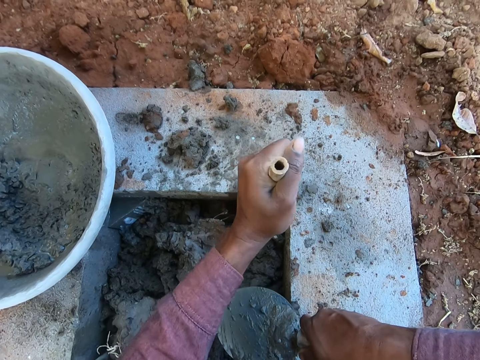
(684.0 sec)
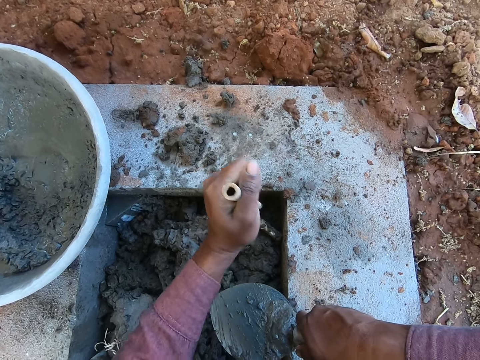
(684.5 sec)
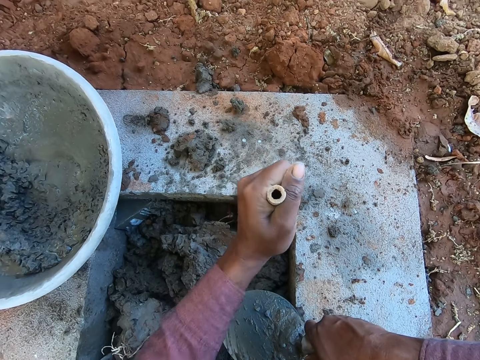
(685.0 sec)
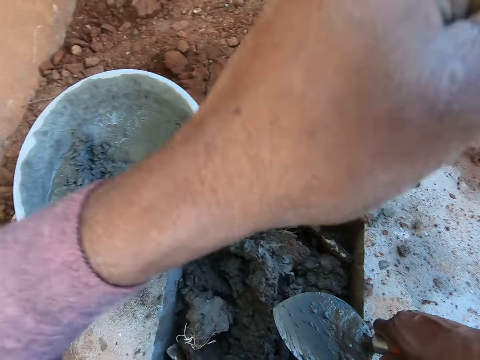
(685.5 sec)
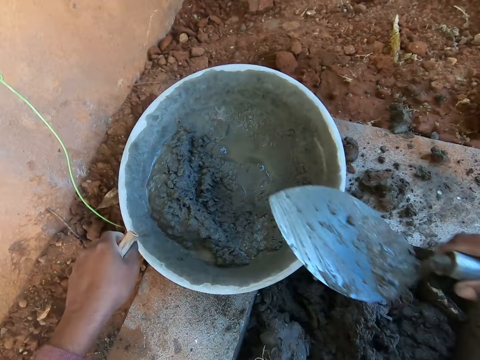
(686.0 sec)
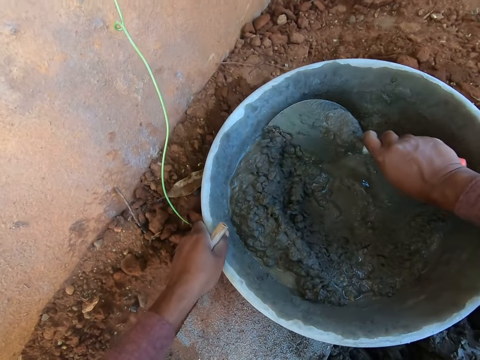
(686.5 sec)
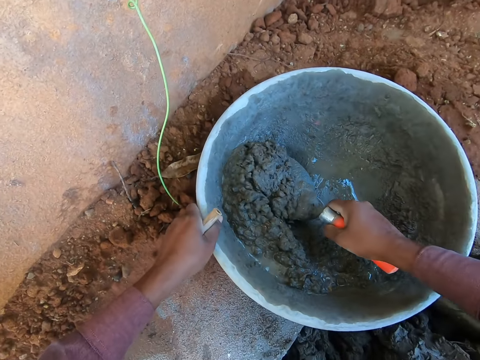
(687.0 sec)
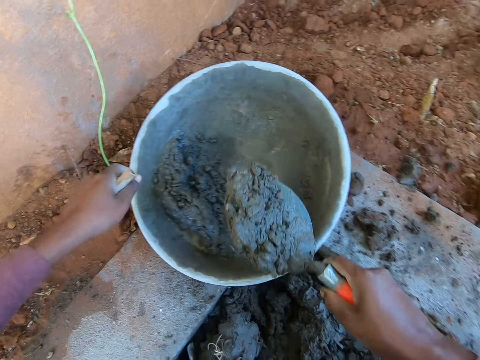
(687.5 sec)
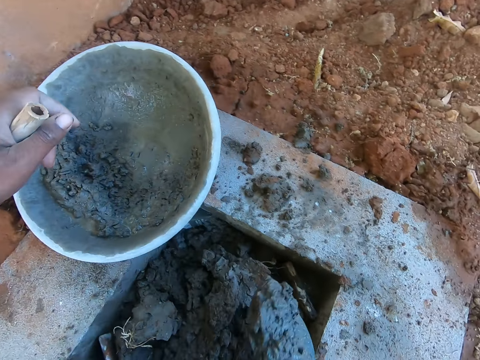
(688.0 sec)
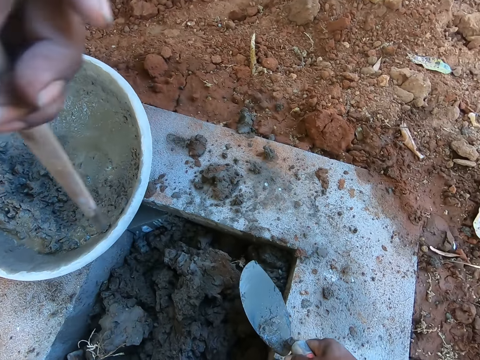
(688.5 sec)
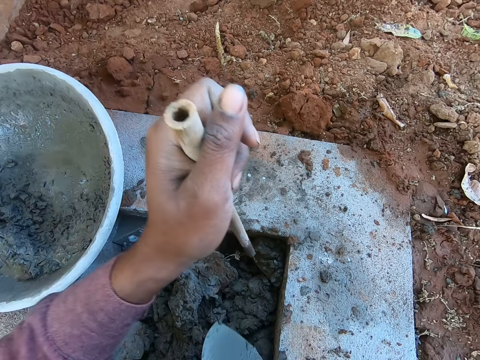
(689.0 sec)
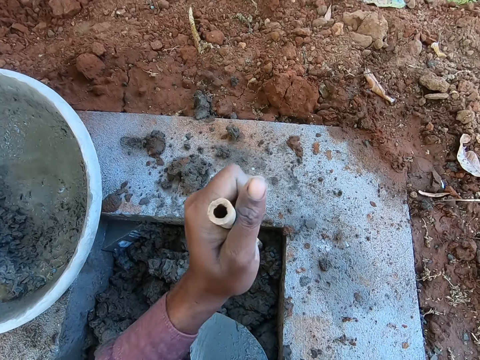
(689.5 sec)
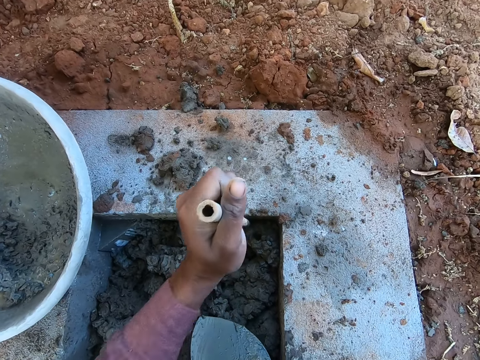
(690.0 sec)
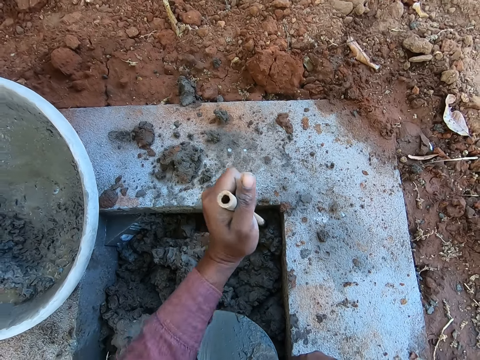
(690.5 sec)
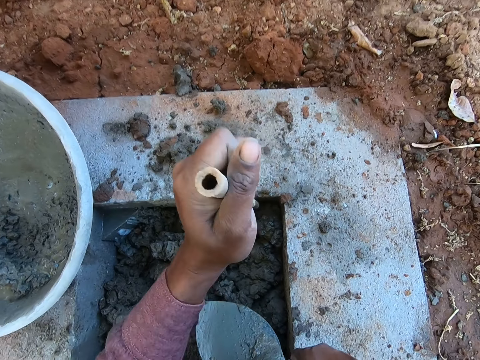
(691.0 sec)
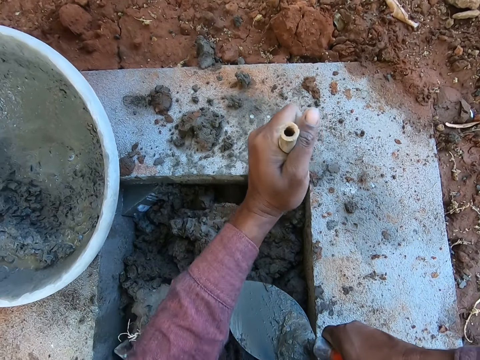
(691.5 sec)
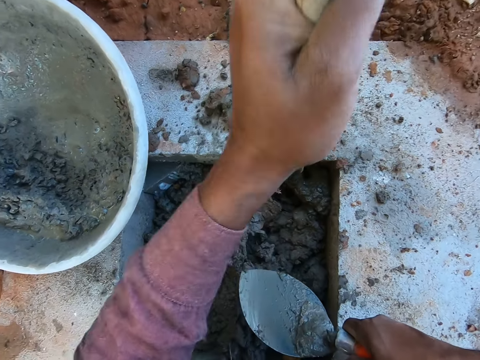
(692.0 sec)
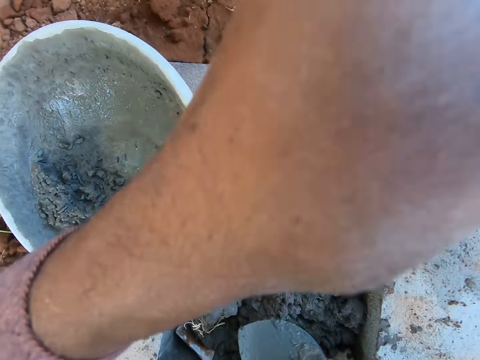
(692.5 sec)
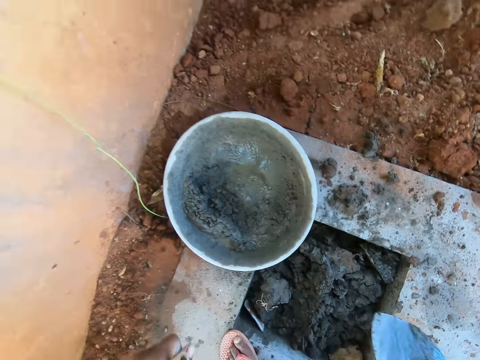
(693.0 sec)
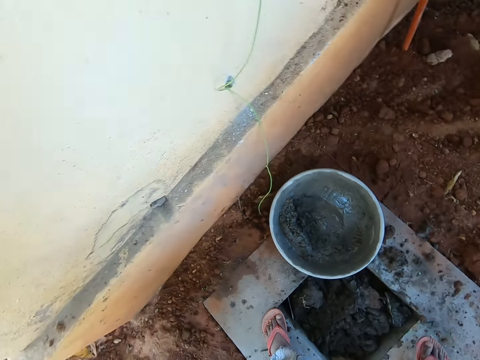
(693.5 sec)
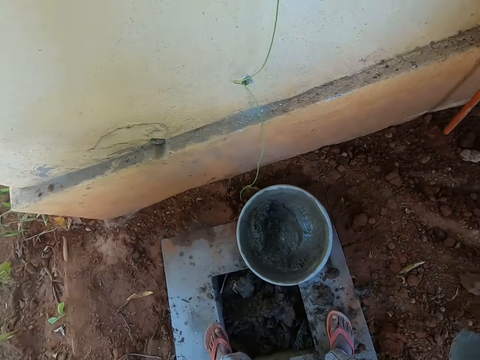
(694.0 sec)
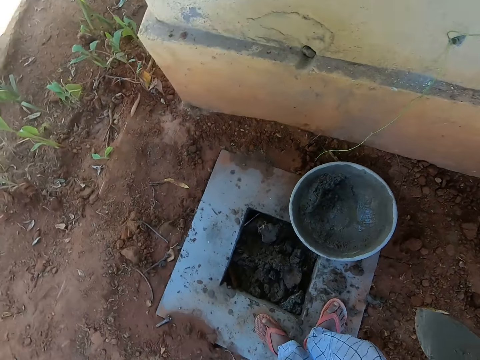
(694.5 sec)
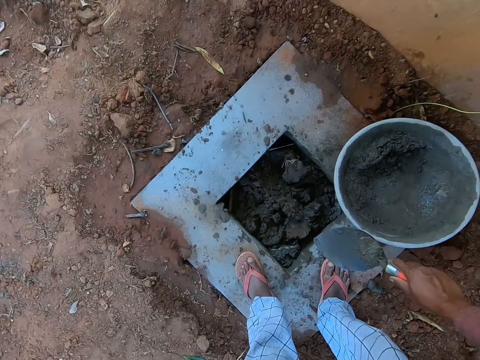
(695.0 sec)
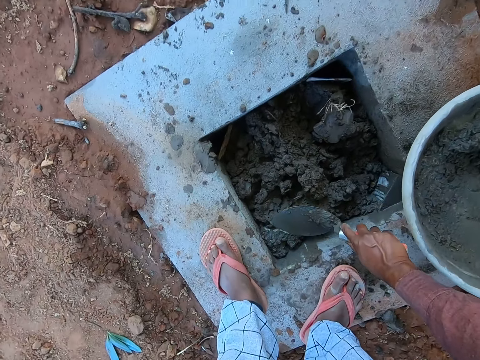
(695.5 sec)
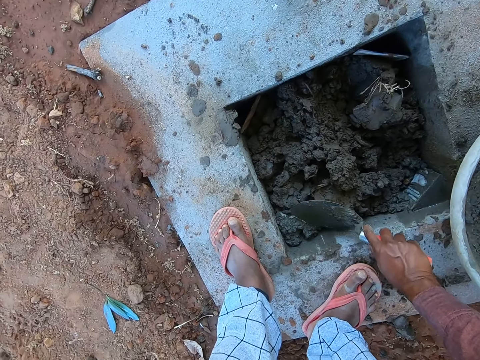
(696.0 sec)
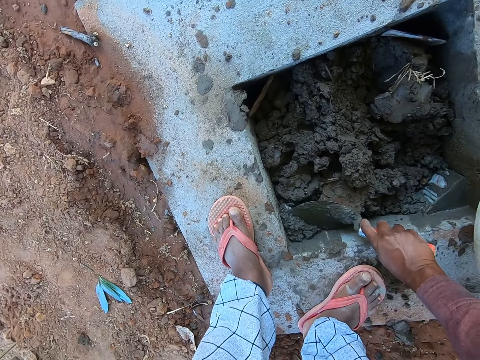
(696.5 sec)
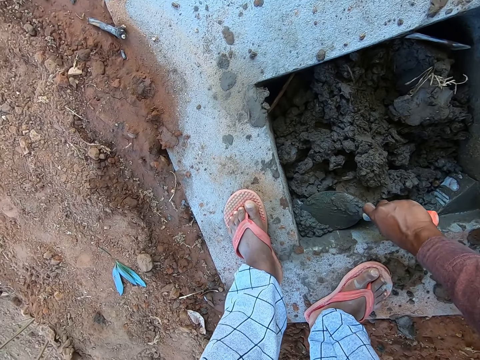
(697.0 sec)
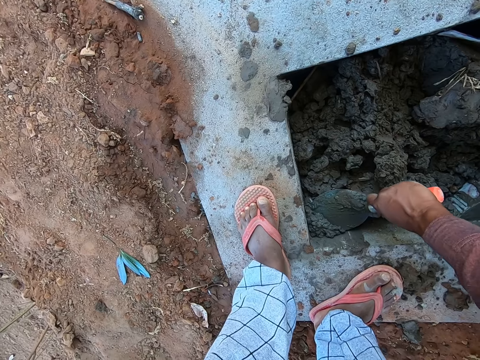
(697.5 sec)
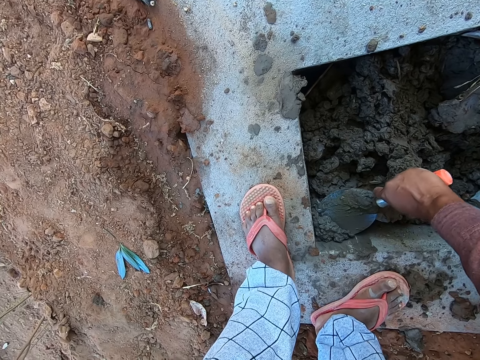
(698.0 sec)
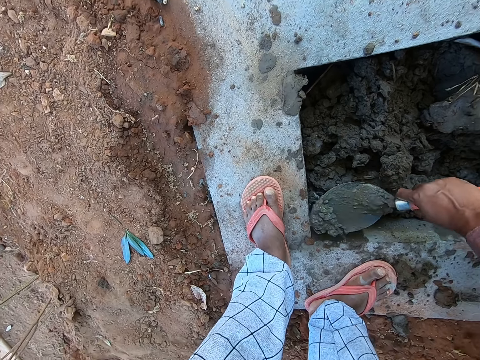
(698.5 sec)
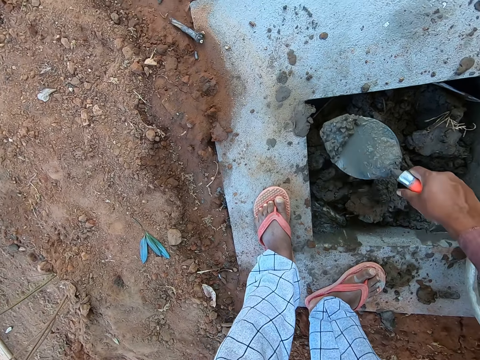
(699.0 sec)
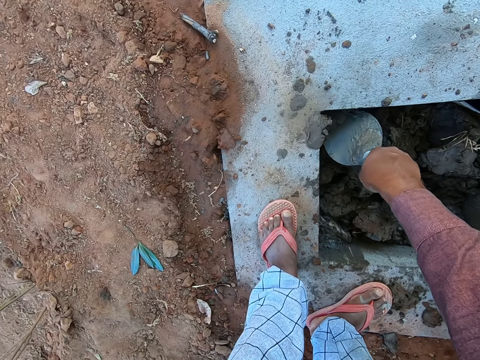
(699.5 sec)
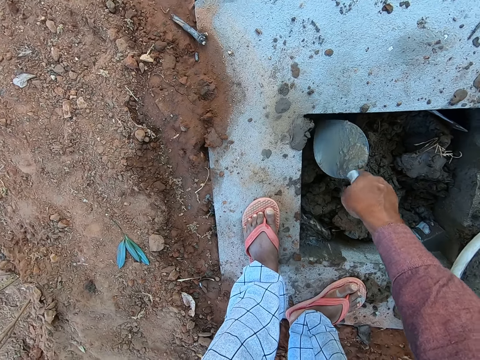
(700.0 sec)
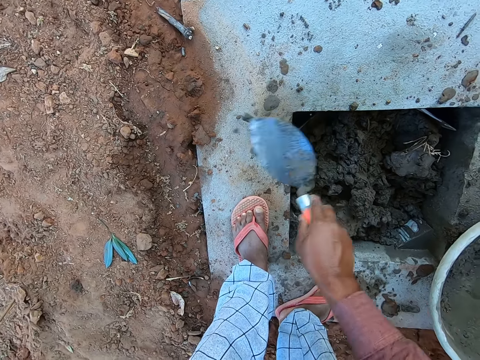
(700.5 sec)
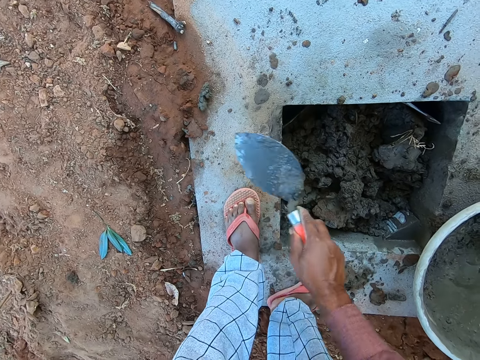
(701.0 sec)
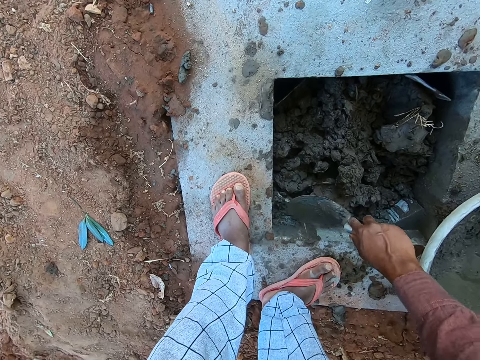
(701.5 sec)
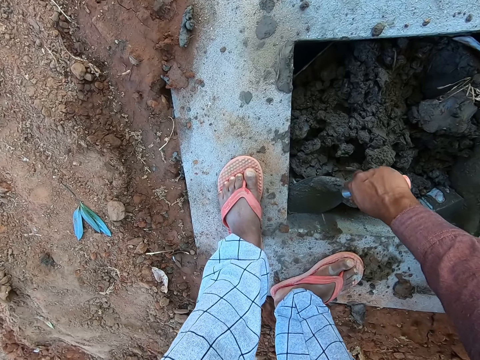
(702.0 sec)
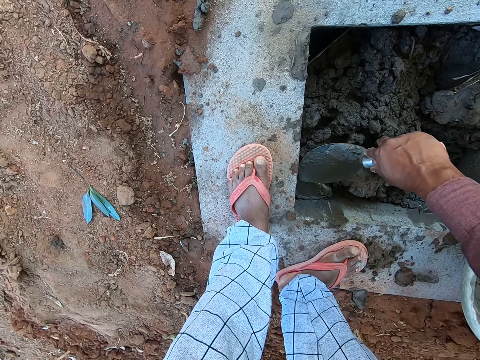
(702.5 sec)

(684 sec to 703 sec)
The camera wearer holds the mortar pan. They scoop the slab or mortar with a trowel. They drop the mortar in the hole. They push the mortar with a stick. They level the slab with the stick. They stand up, move on the surface, and turn around the manhole. They scoop the mortar. They remove excess slab from the manhole. They place the slab in the manhole.

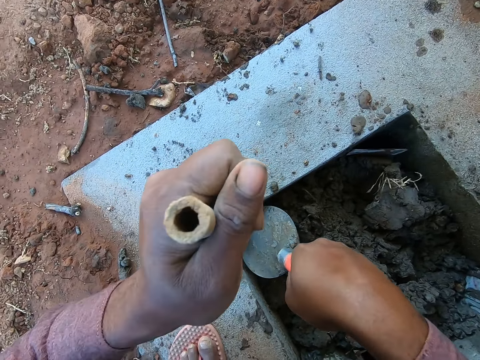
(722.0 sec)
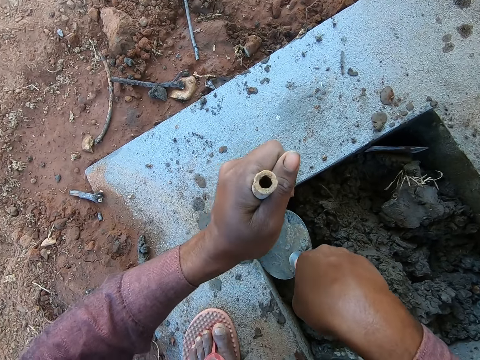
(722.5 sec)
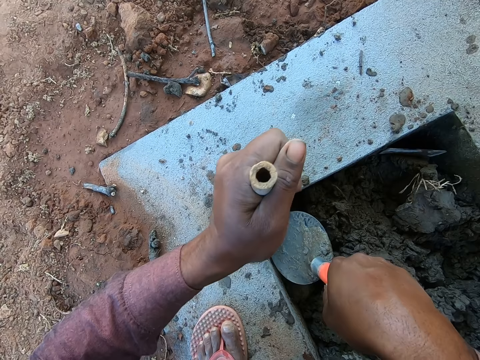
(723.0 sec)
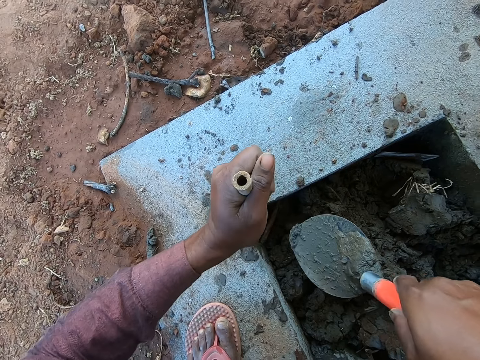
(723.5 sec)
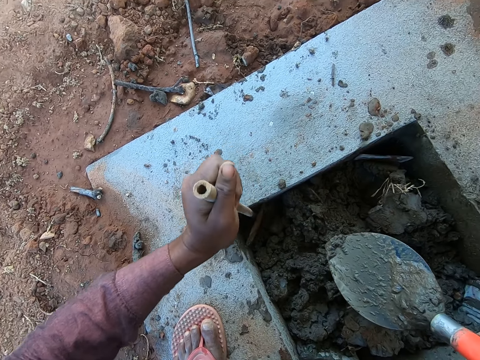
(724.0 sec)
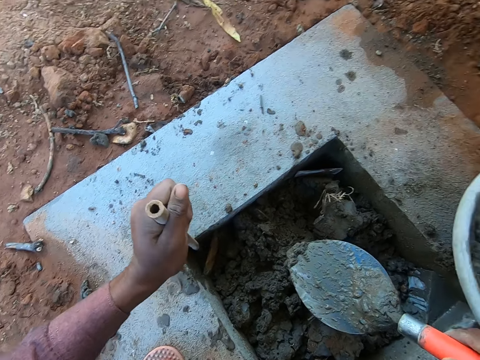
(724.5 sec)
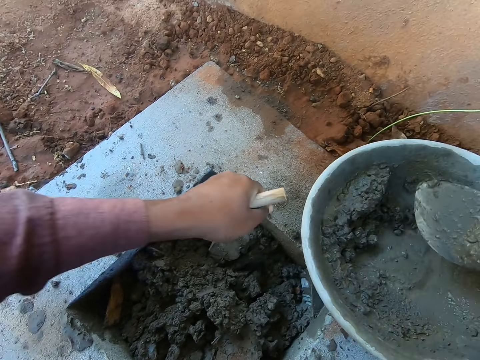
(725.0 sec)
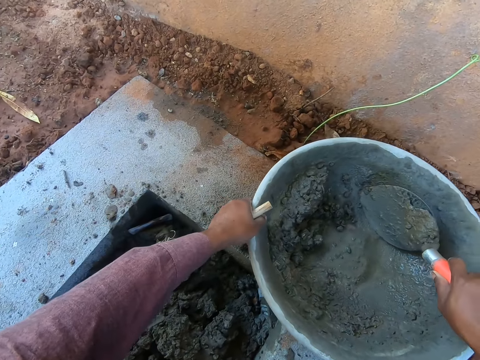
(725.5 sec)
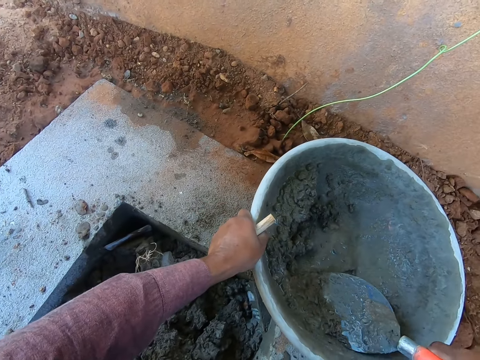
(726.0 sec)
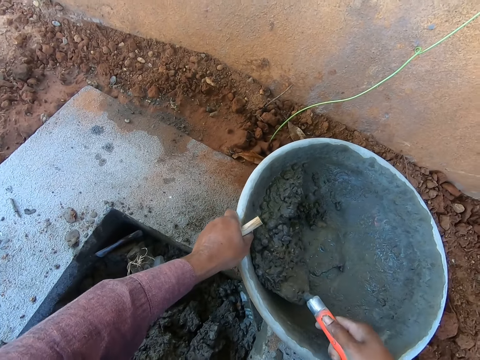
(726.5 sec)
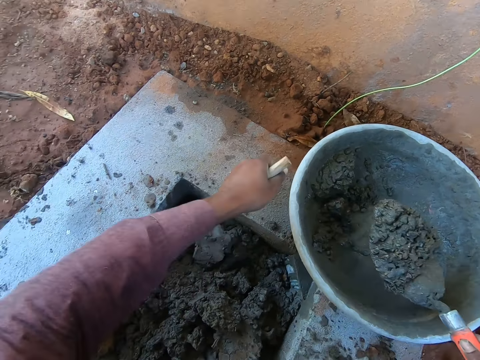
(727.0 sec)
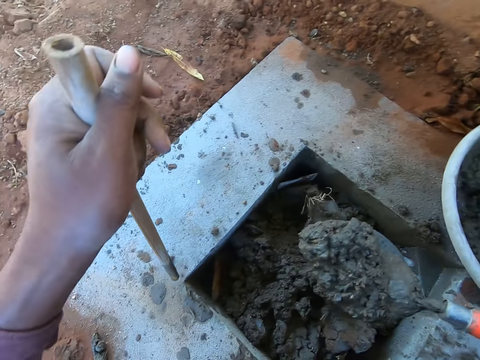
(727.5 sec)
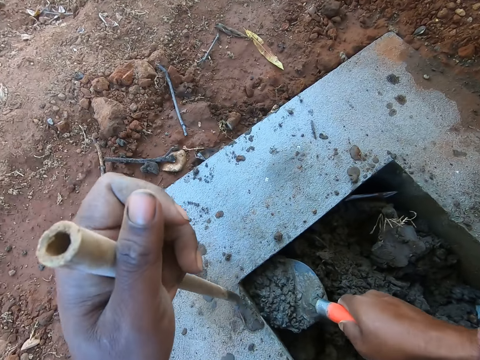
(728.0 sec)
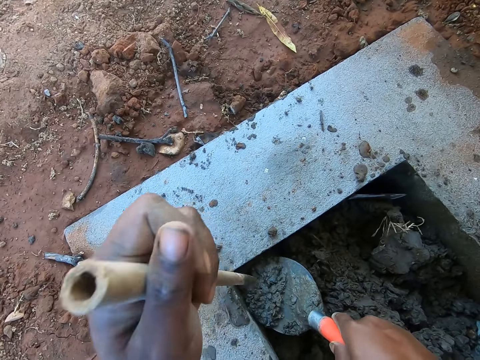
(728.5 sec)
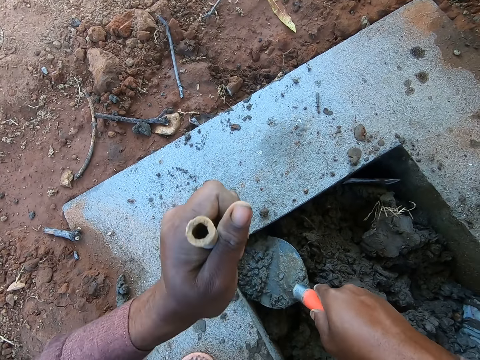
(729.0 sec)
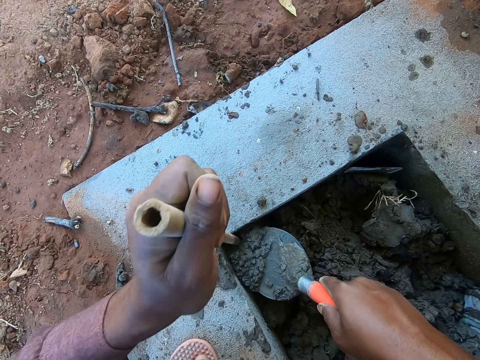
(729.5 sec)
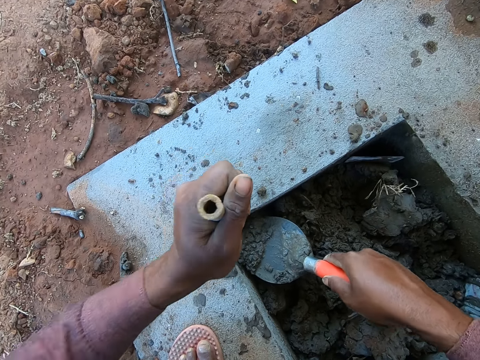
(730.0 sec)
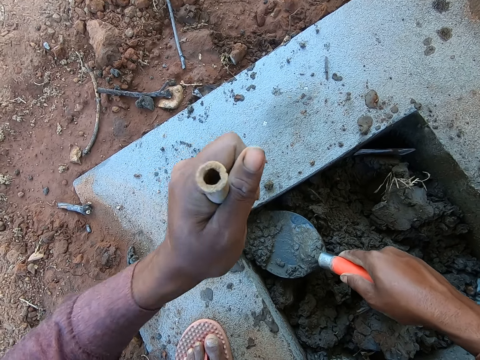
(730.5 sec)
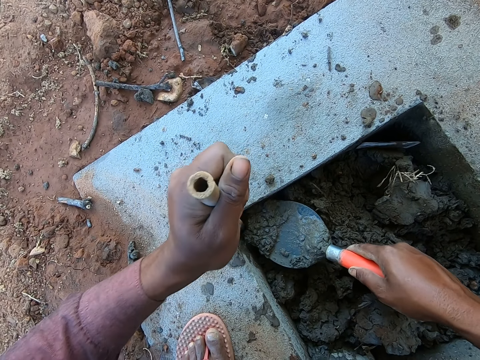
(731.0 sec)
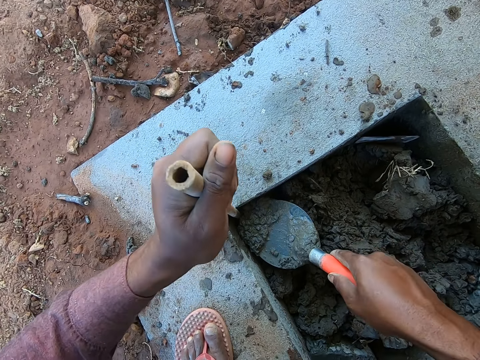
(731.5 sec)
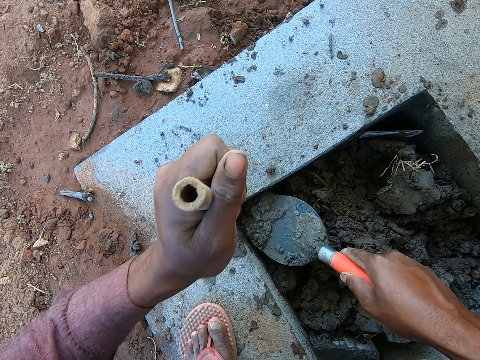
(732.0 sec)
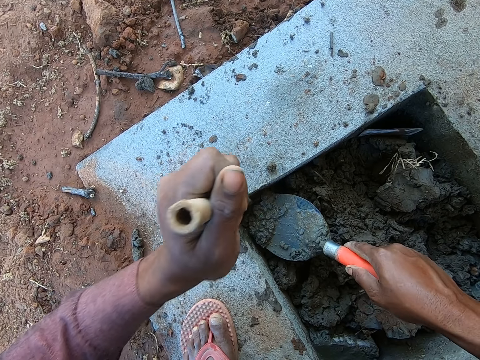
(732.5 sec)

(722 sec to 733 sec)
The camera wearer levels the slab with a stick. They hold the mortar pan. They scoop the slab or mortar with a trowel. They drop the mortar in the hole. They move the mortar with the stick. They level the slab with the stick.
